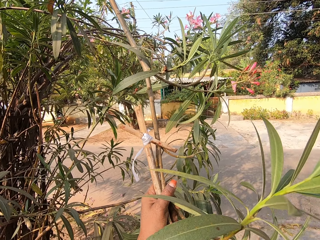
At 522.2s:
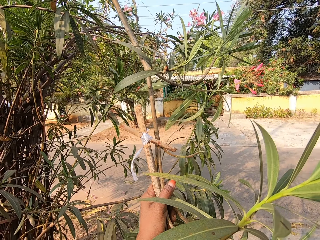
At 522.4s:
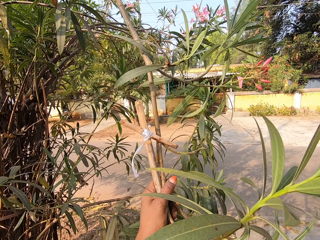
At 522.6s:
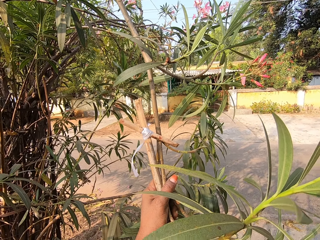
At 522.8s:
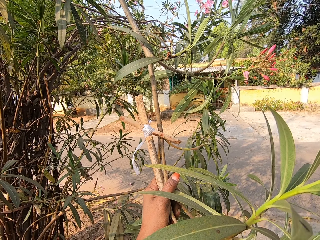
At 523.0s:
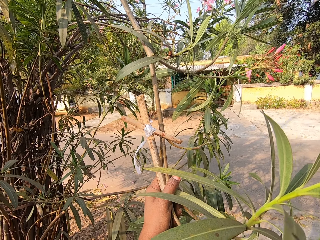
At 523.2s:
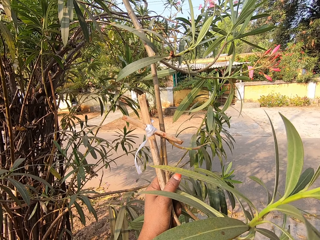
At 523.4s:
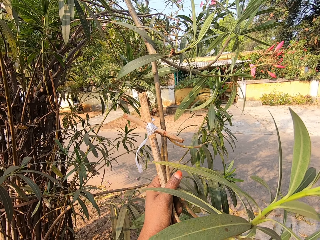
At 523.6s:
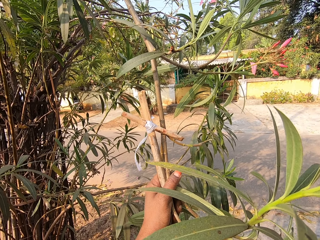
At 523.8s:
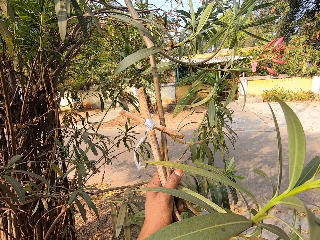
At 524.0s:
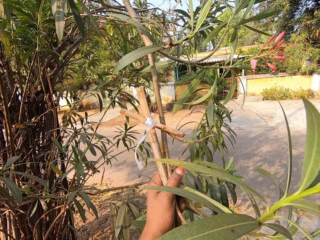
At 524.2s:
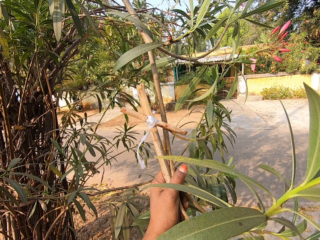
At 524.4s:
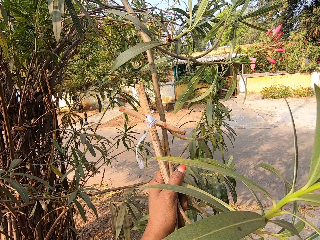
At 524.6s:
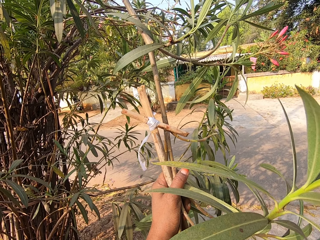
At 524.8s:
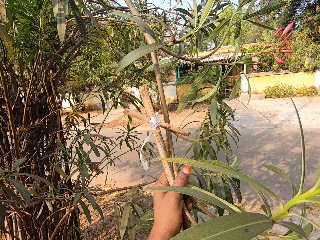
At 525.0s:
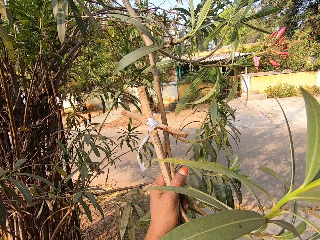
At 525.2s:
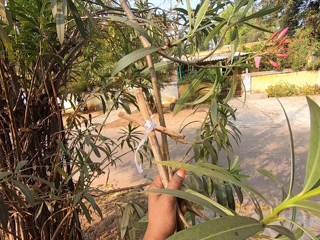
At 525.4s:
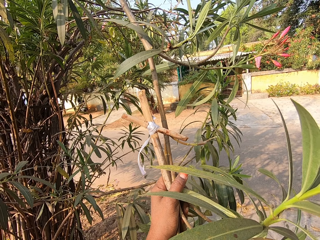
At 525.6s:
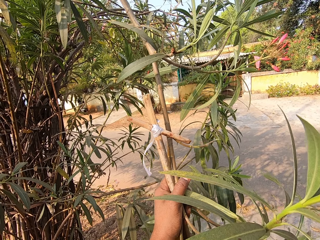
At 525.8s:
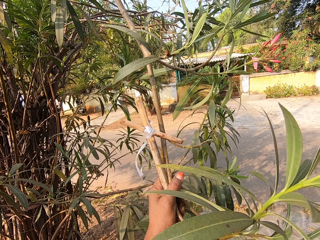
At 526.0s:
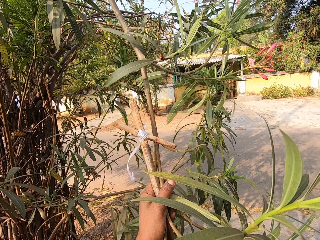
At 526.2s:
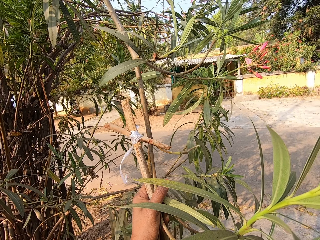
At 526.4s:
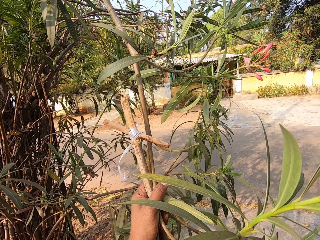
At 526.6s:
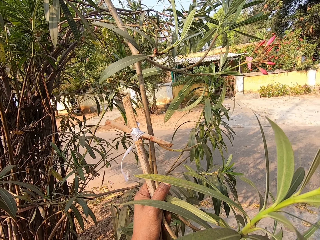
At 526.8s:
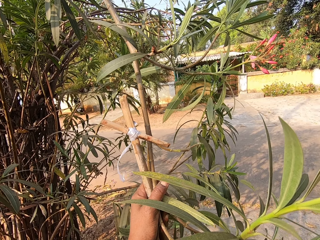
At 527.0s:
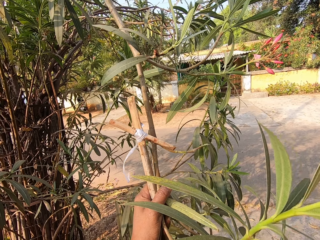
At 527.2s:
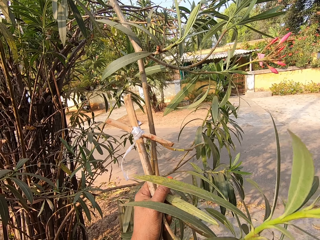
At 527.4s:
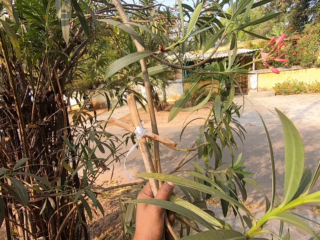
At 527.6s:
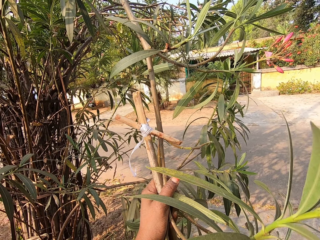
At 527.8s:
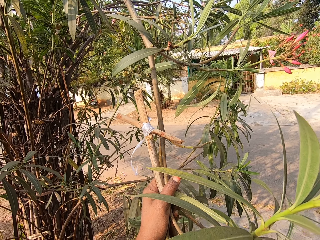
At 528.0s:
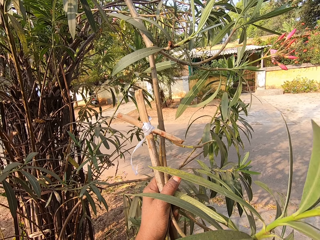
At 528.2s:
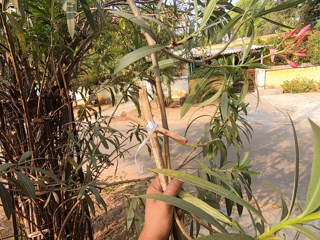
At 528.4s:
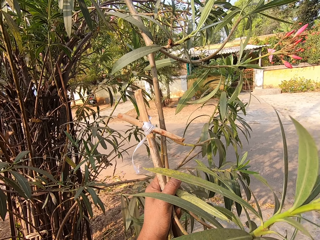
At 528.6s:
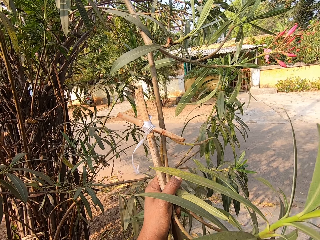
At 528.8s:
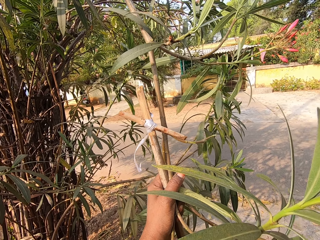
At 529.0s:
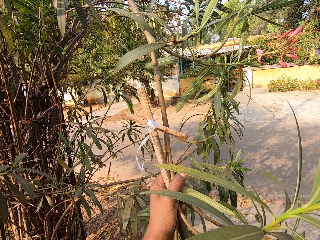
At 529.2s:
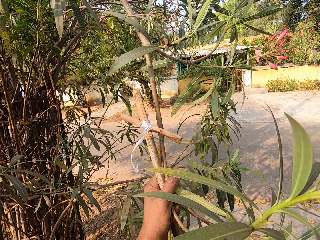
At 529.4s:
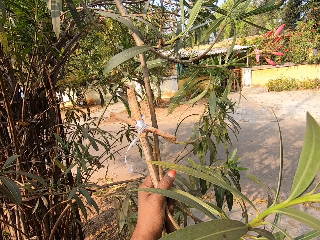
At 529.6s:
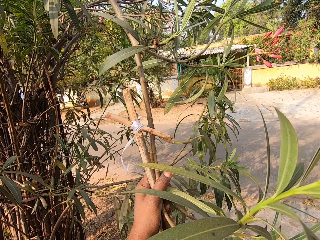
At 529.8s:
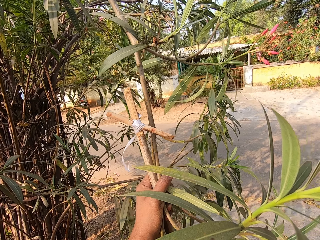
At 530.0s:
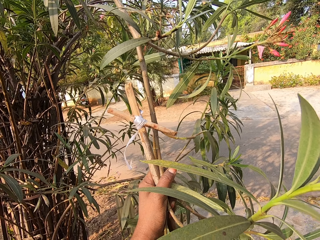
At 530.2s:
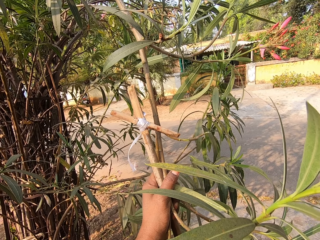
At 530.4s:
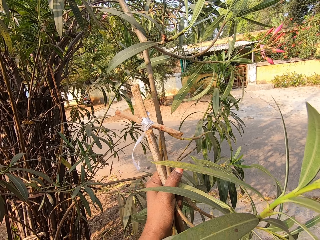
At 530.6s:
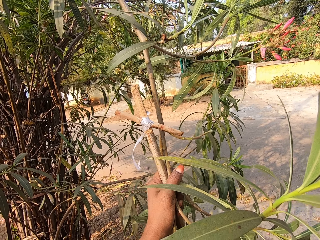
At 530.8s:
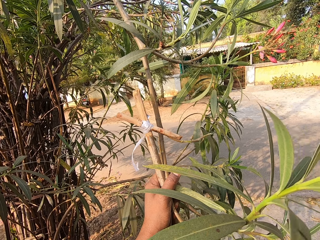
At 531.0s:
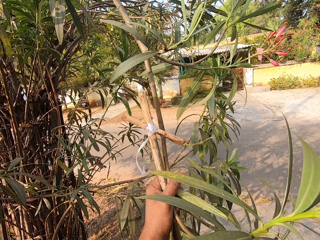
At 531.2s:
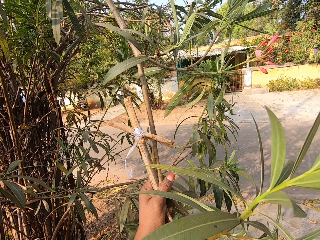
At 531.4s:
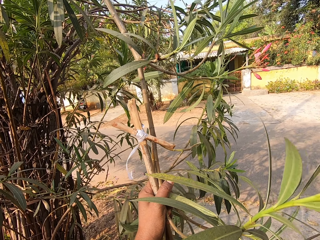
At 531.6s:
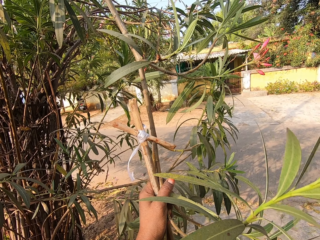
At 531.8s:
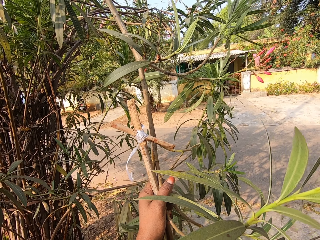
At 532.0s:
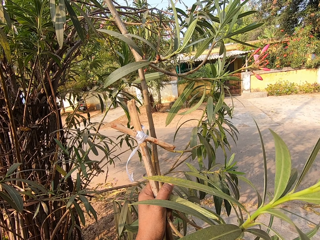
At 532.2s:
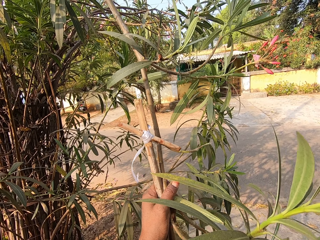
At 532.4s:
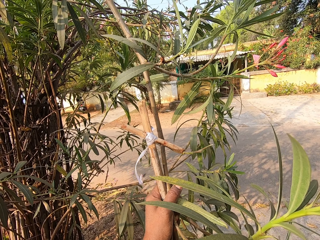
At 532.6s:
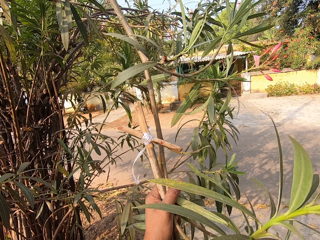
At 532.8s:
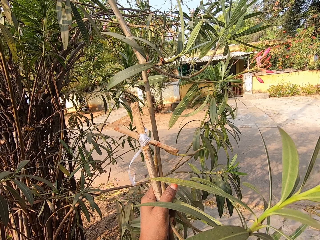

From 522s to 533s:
The camera wearer does something. She plucks flowers from the tree branch in her left hand with her right hand.

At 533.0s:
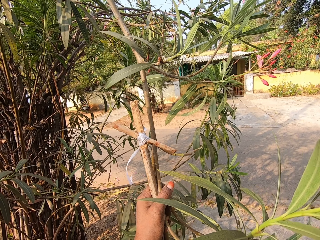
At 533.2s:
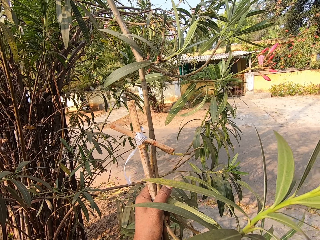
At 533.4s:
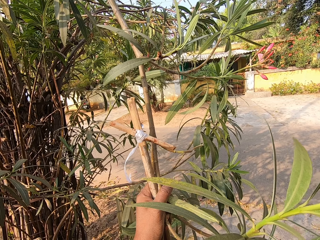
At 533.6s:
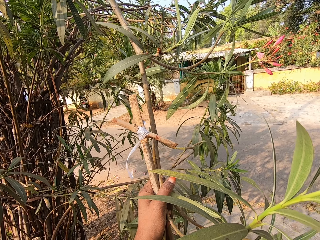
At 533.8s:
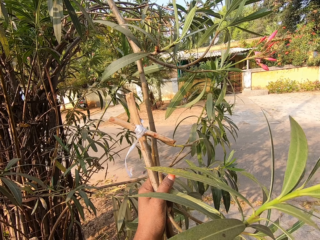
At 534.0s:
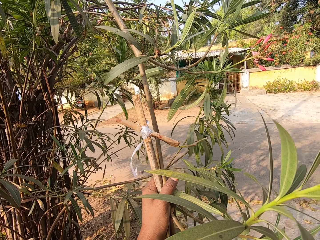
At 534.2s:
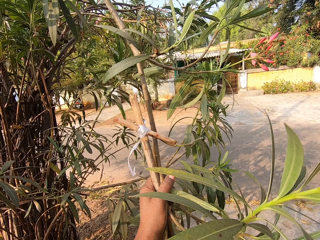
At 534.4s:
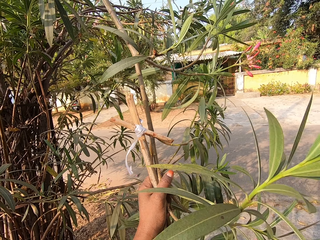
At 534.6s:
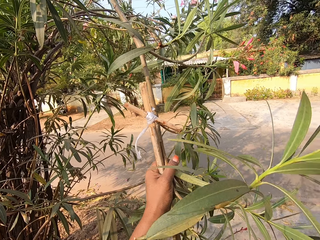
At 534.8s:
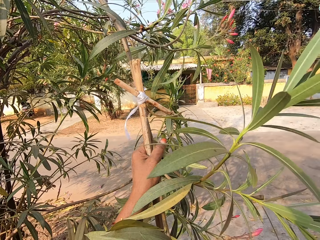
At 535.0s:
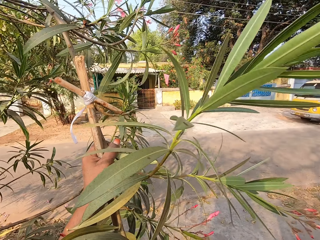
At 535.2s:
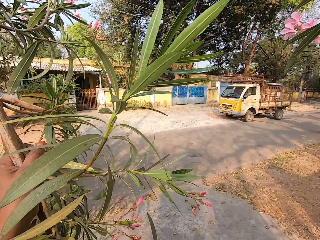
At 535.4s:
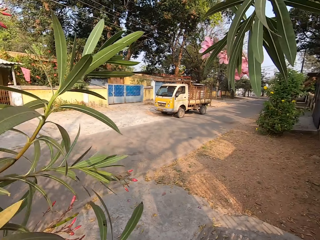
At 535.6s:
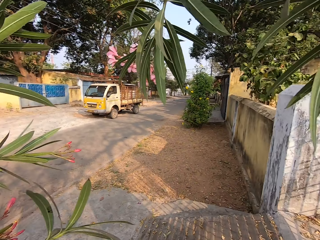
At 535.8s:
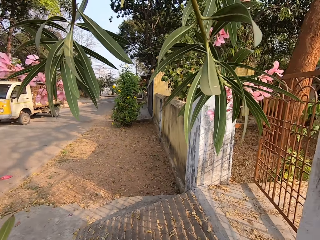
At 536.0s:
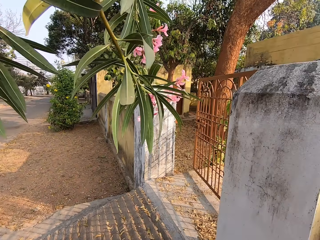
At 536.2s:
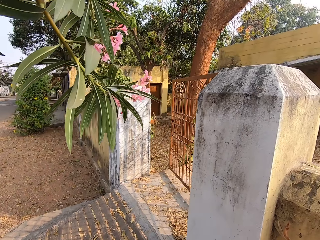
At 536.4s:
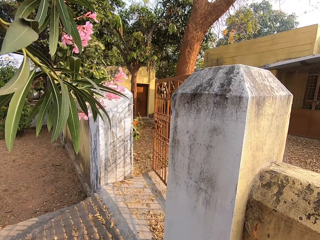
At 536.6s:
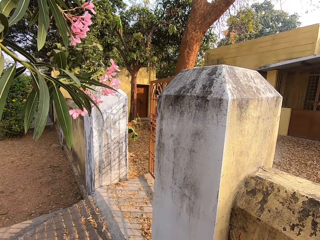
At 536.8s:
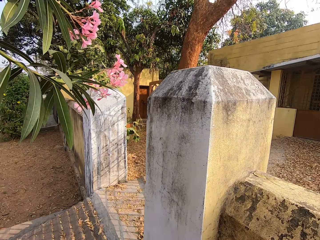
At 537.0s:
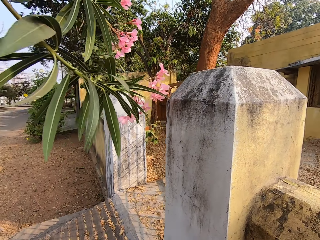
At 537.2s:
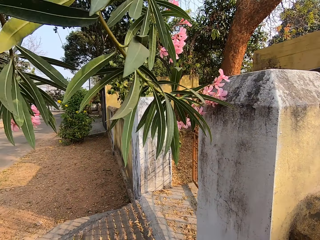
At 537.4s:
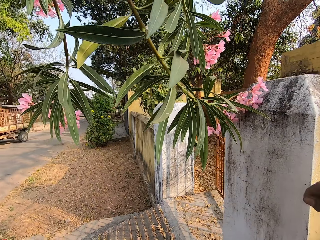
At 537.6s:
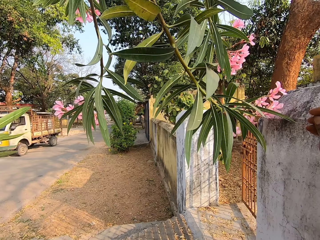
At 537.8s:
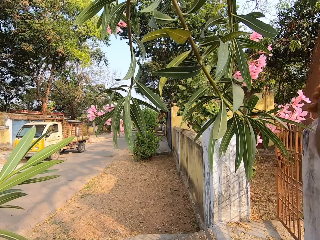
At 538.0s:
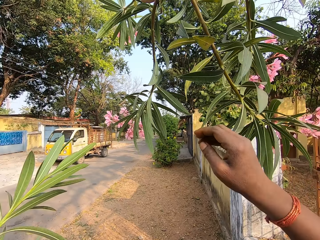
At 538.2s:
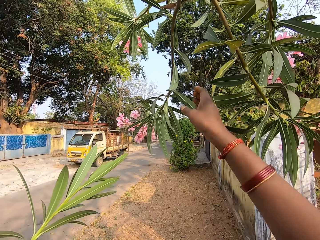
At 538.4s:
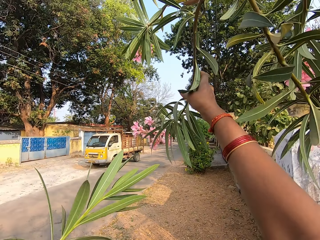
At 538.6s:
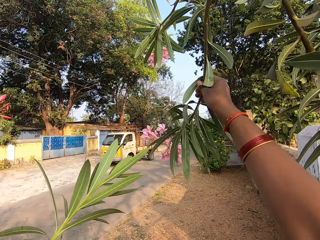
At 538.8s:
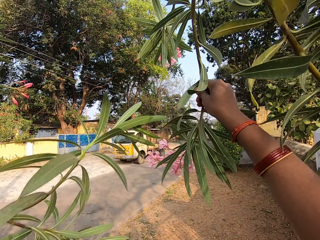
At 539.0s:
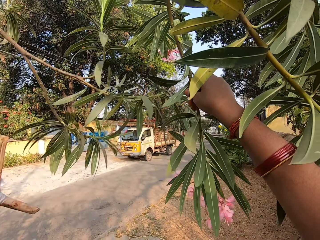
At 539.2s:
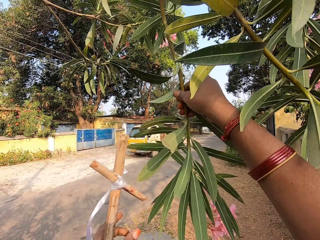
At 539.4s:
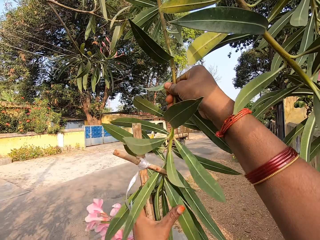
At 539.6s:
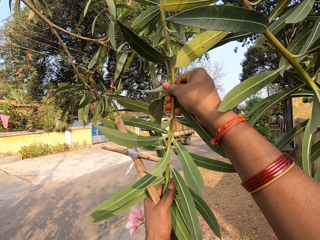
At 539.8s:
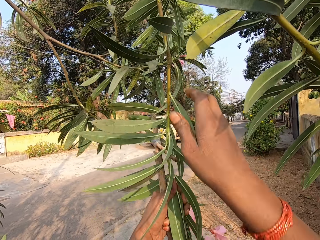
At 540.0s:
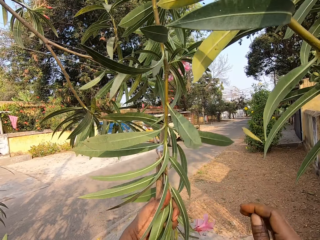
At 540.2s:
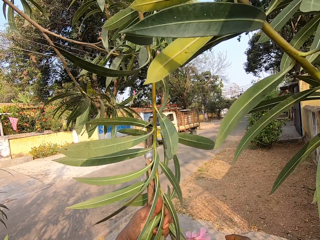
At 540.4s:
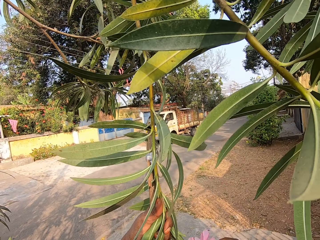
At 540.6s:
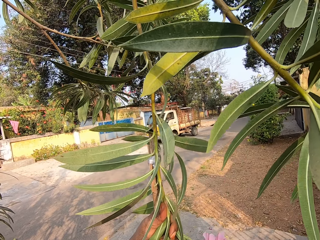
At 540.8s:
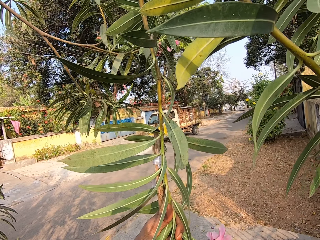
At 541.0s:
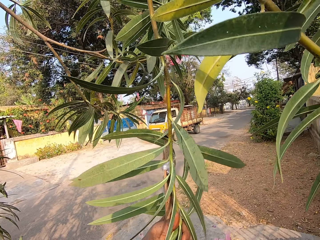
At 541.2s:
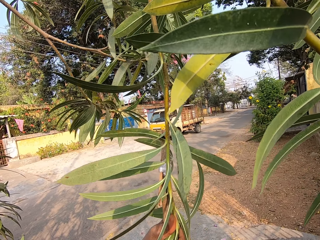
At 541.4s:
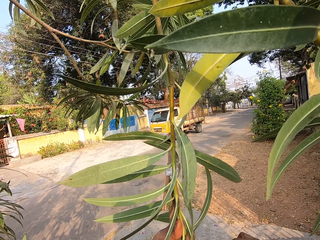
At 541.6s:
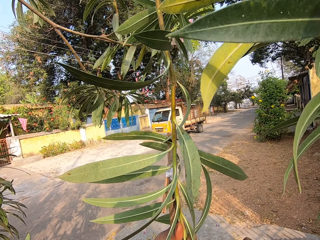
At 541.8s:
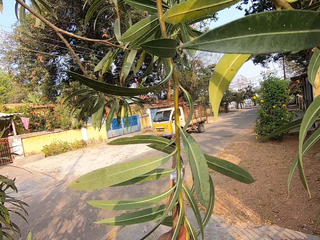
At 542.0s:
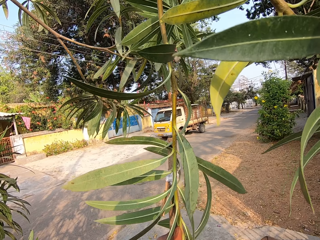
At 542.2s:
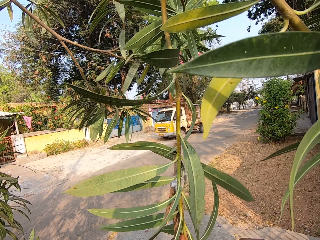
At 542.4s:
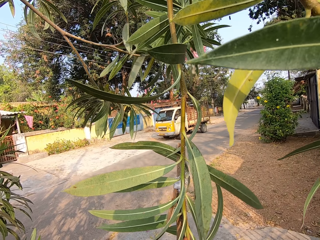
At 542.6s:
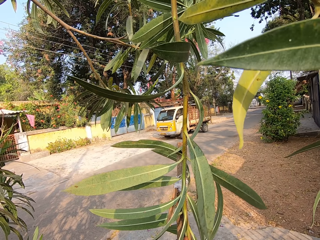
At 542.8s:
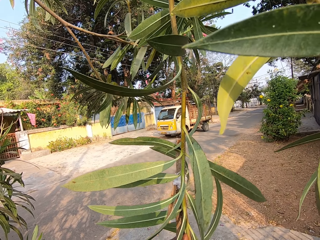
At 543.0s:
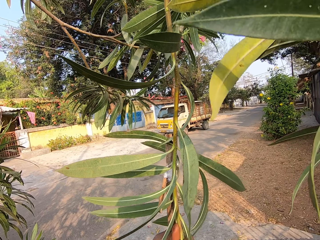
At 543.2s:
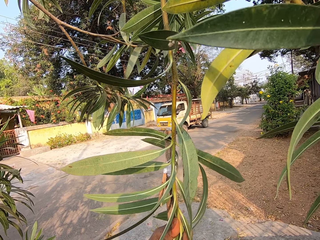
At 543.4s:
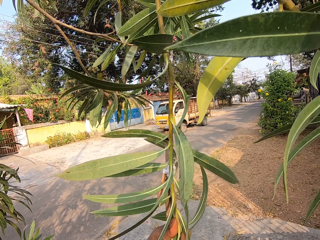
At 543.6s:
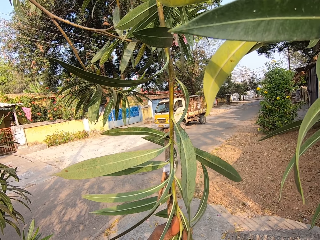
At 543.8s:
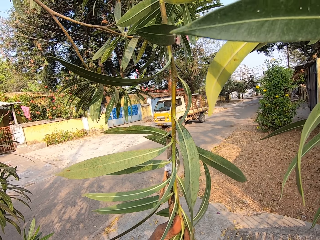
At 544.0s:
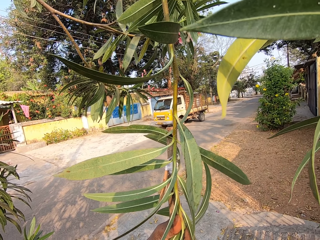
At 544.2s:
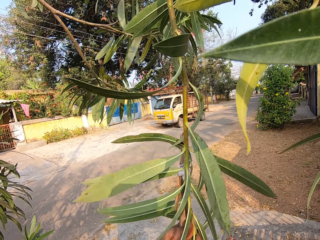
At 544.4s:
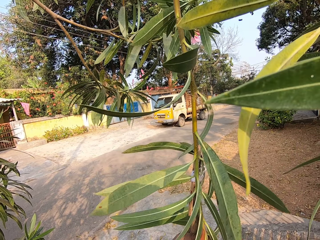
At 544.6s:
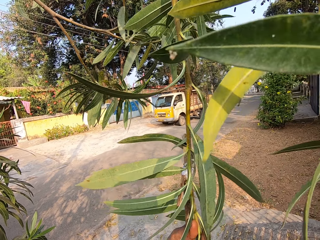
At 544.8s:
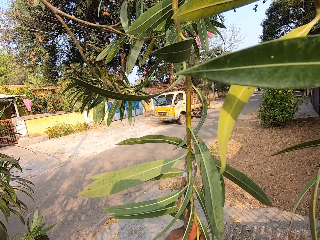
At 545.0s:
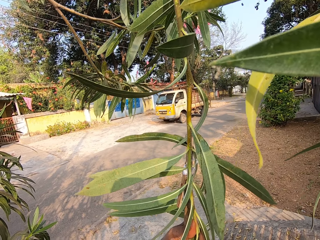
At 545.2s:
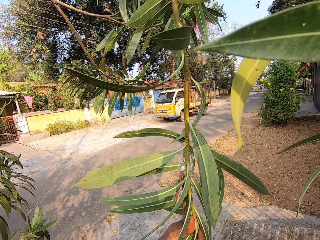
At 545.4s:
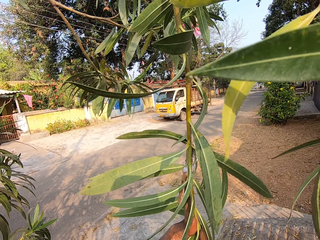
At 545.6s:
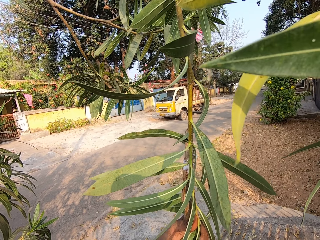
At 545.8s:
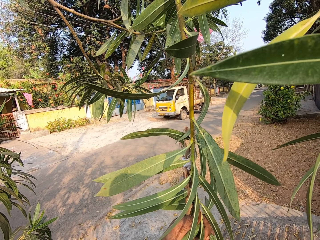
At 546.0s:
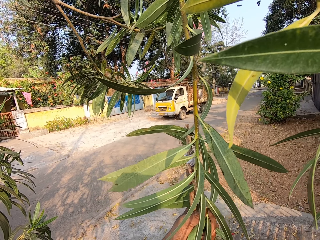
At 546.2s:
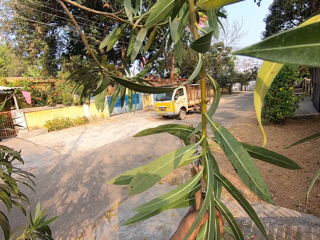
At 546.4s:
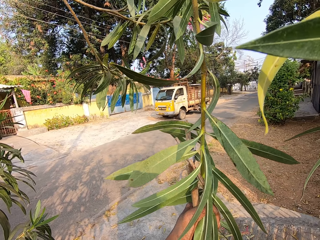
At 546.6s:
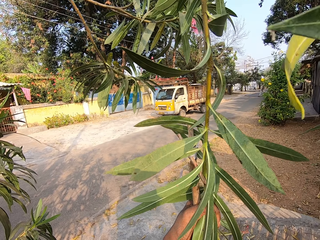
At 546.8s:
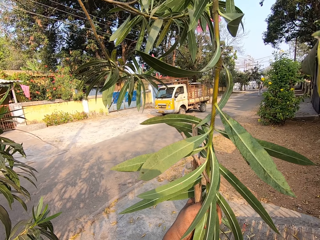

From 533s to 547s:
The camera wearer looks around. She grabs the tree branch with her right hand. She holds the tree branch in her right hand with her left hand. She does something.
